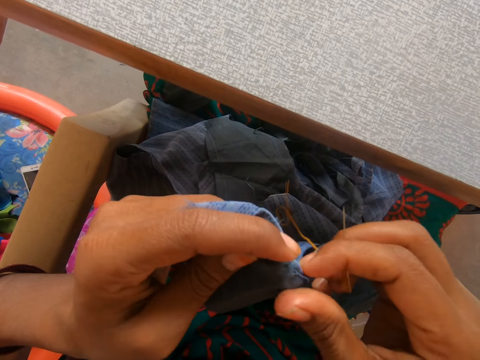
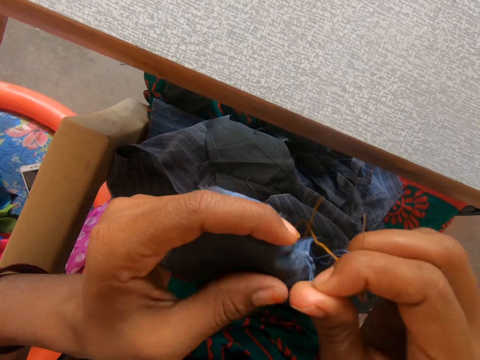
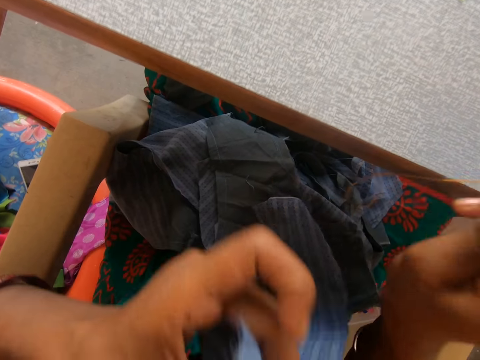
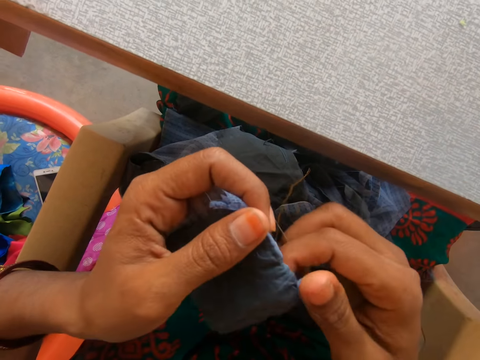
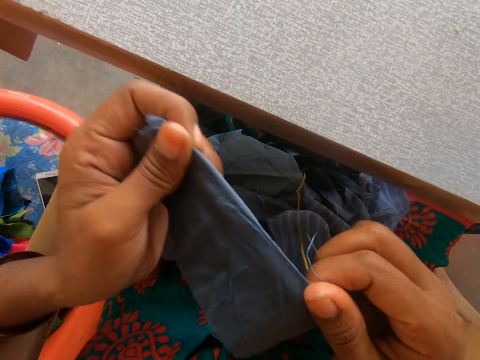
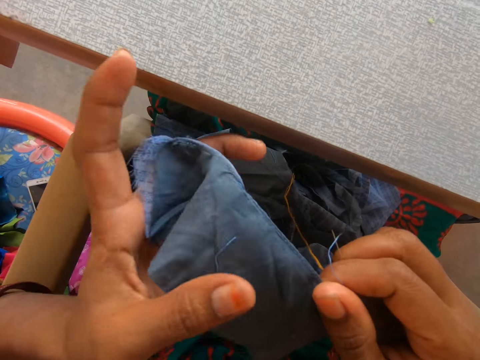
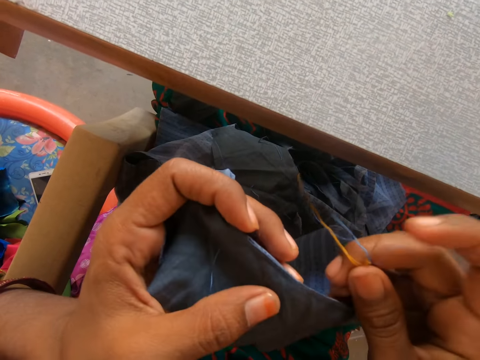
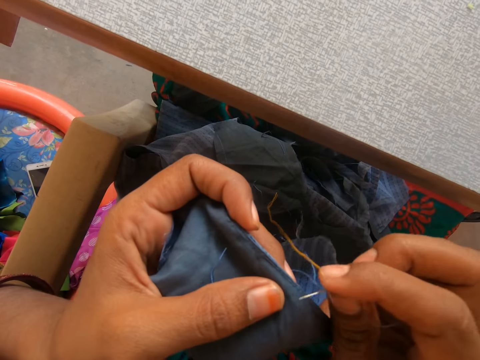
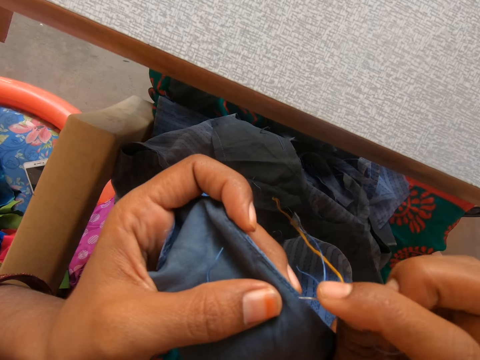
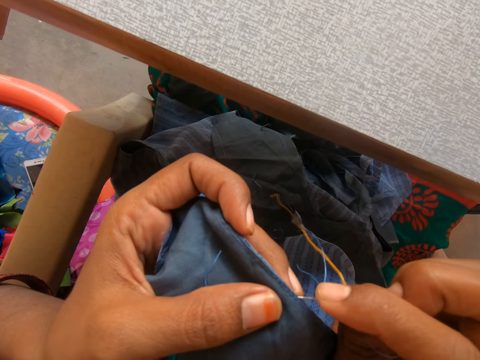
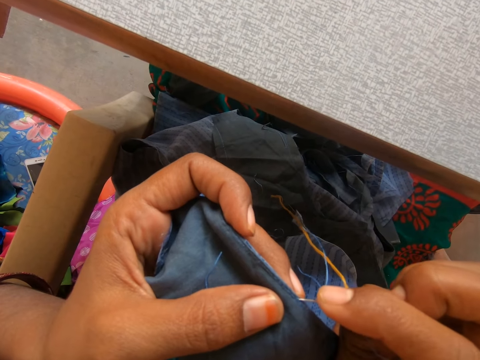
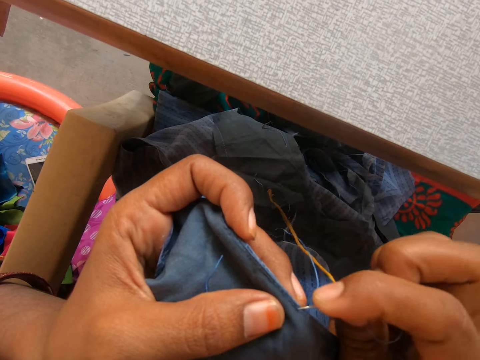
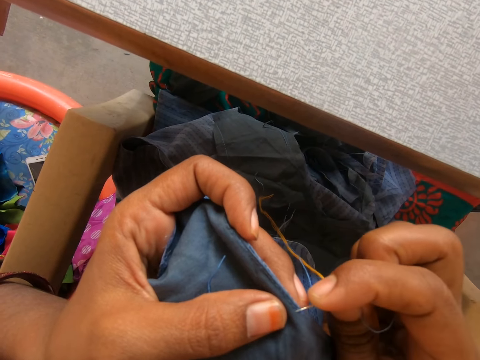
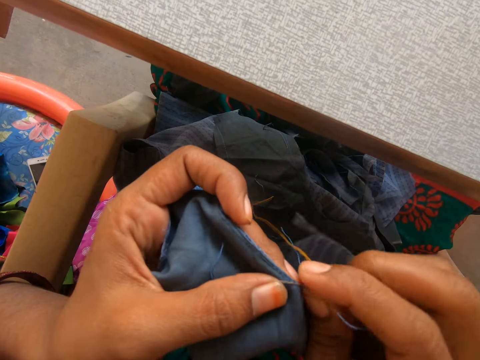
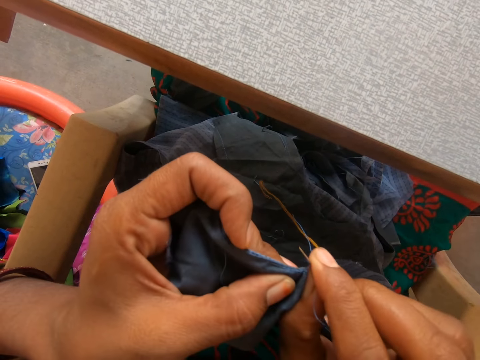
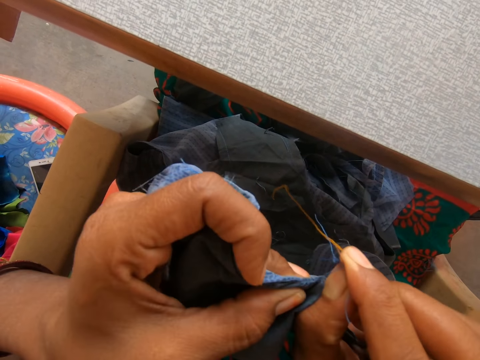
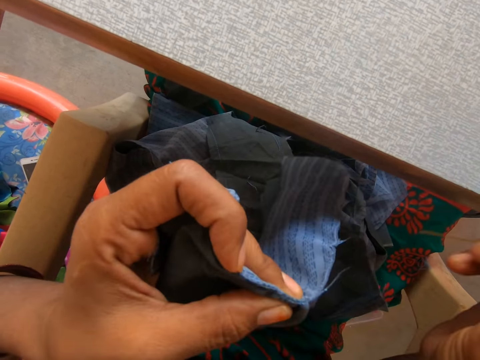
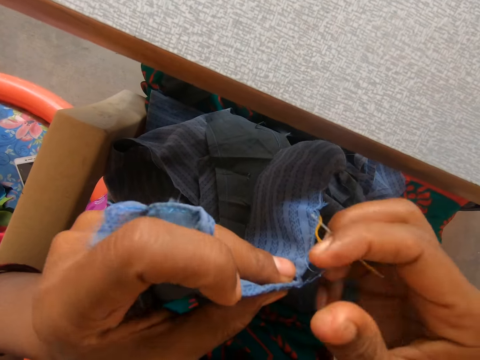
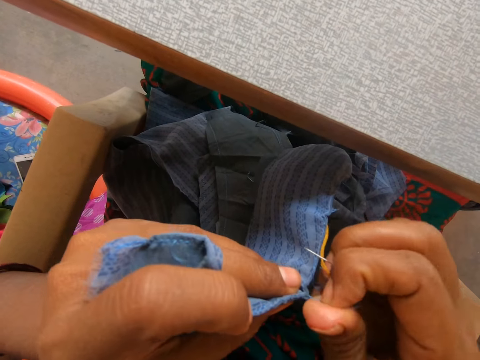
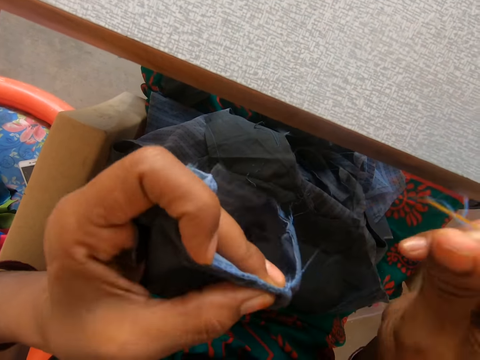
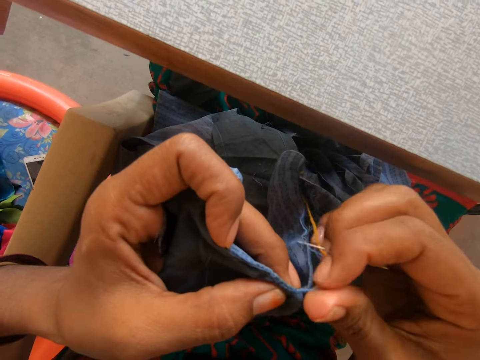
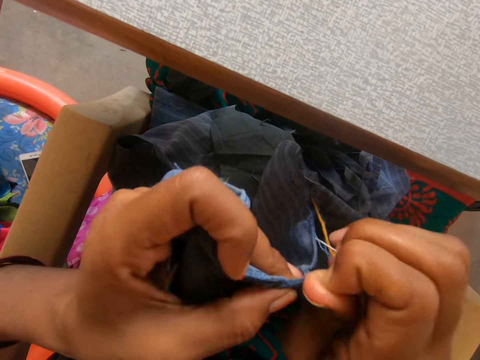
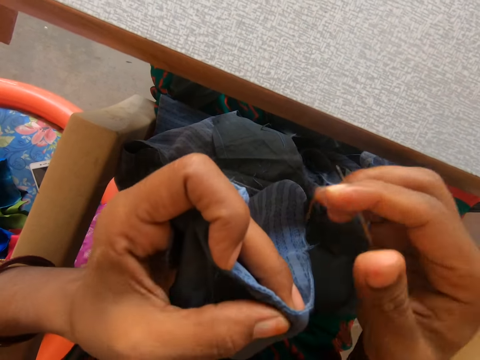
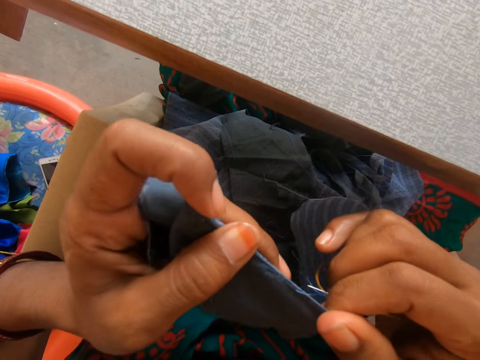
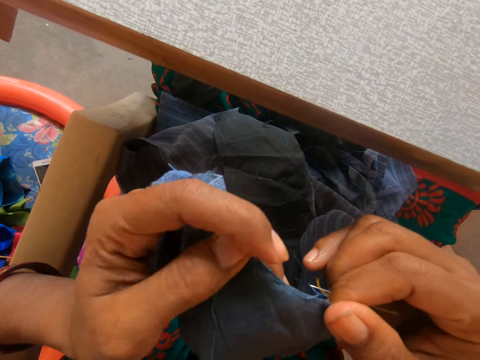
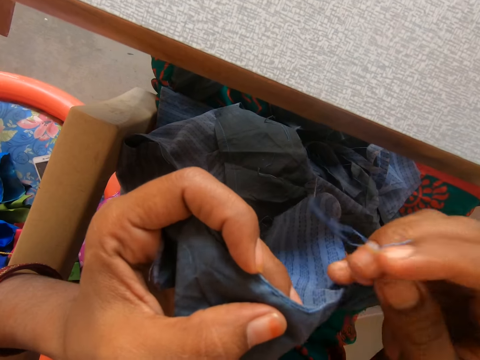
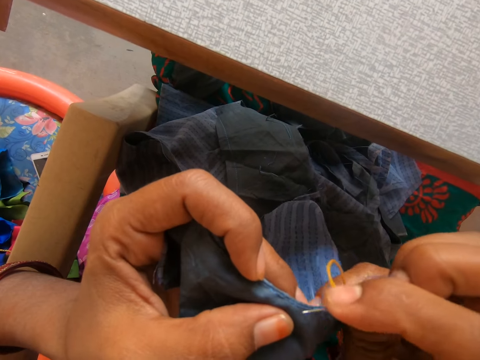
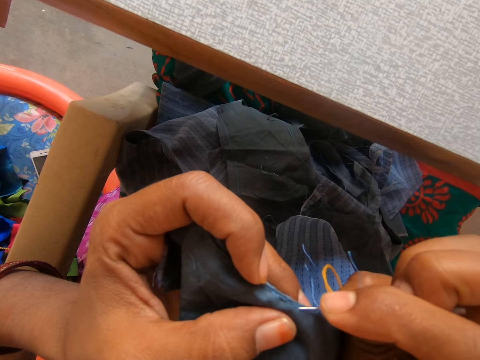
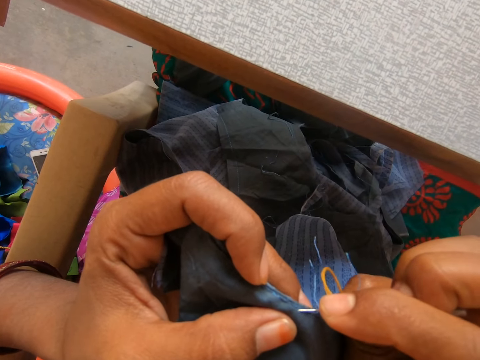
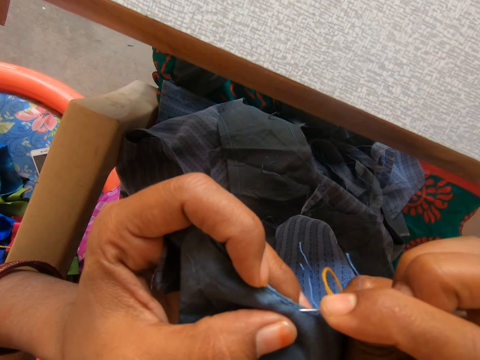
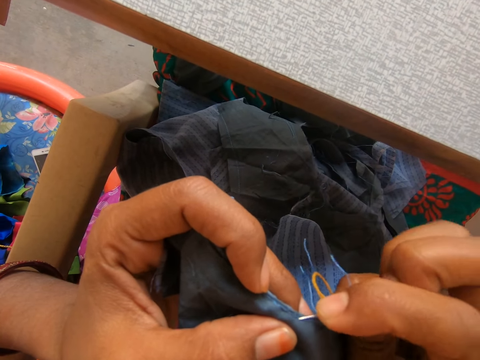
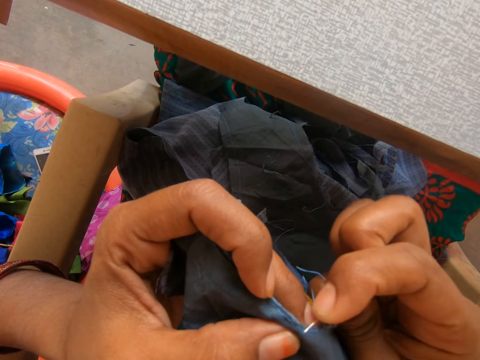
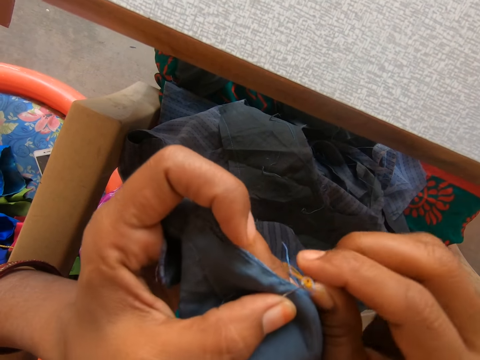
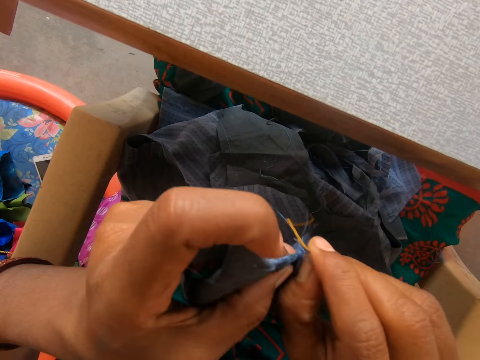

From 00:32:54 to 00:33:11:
The camera wearer rips a thread using a needle. They pull a thread on the garment. They rip a thread using the needle.

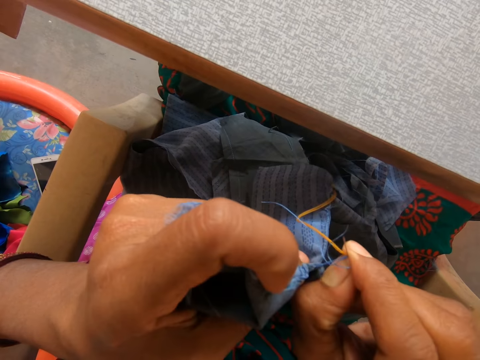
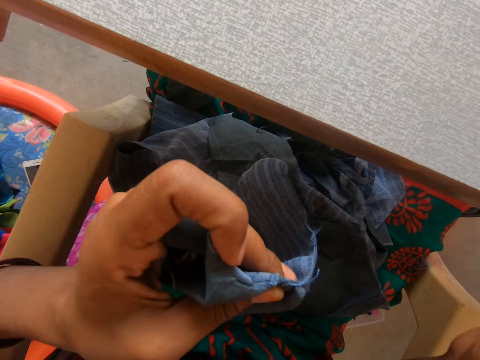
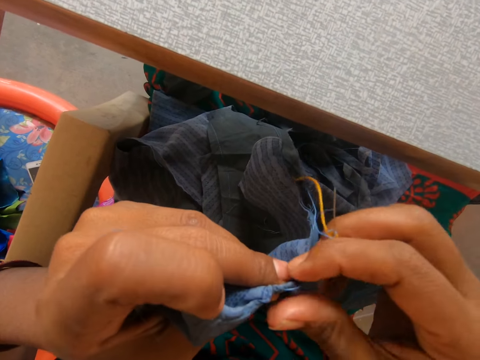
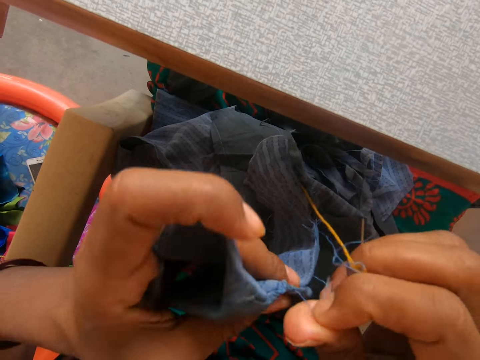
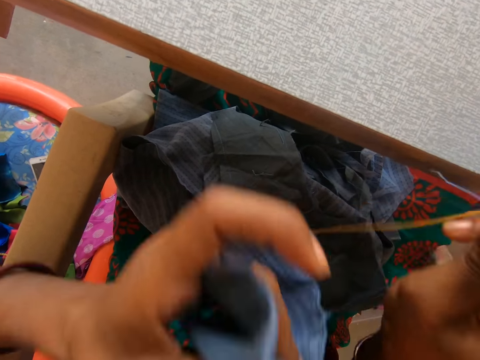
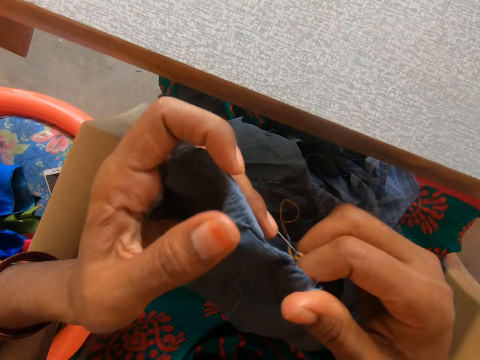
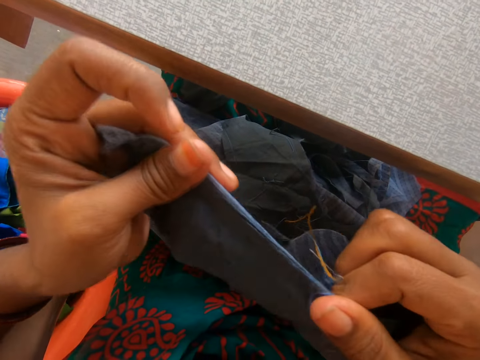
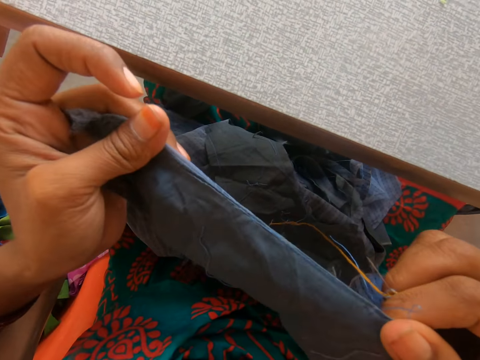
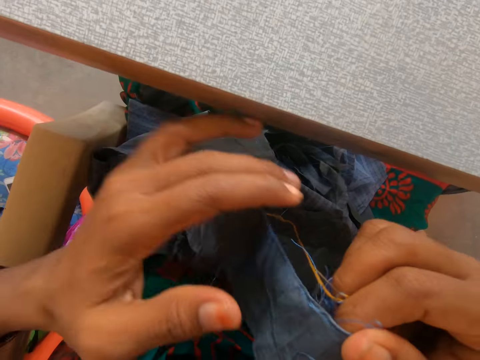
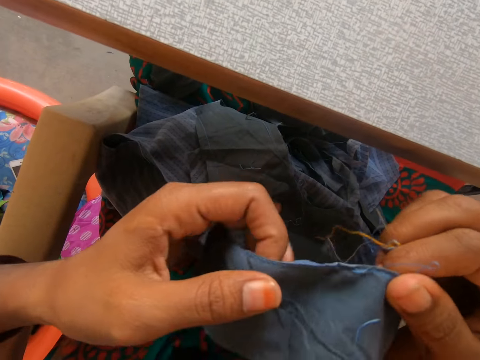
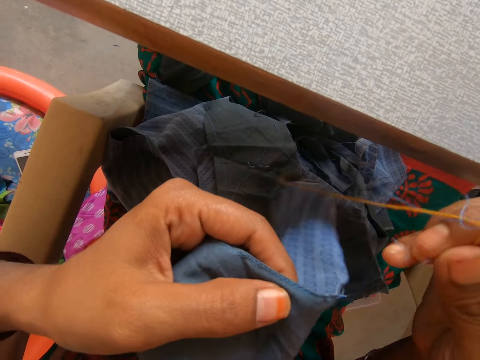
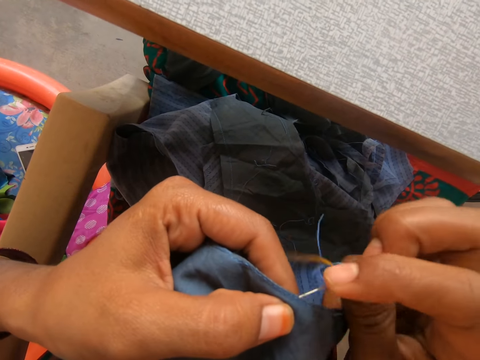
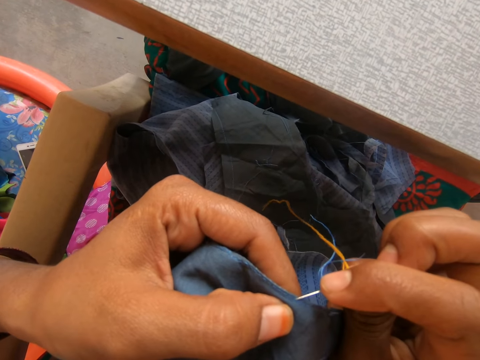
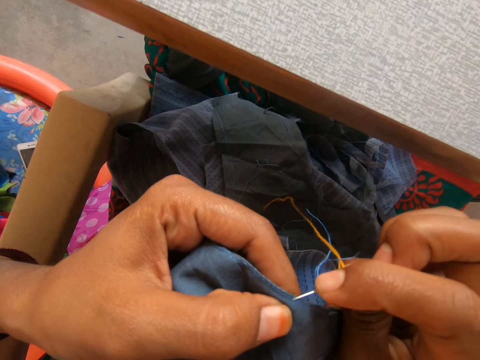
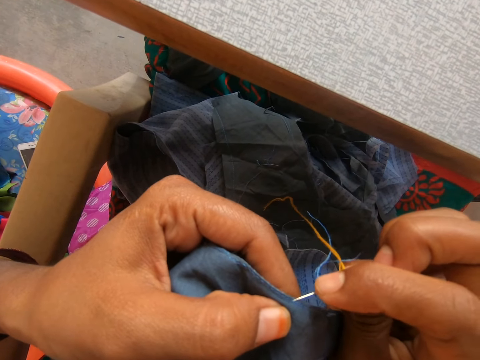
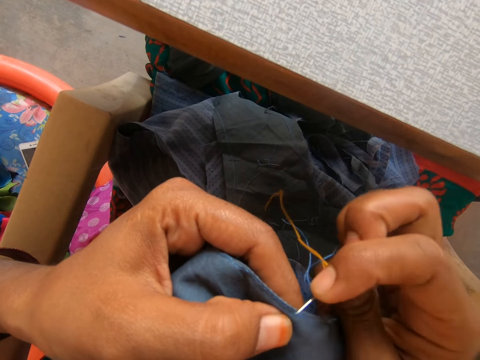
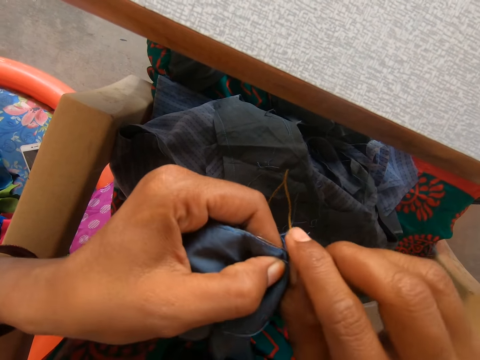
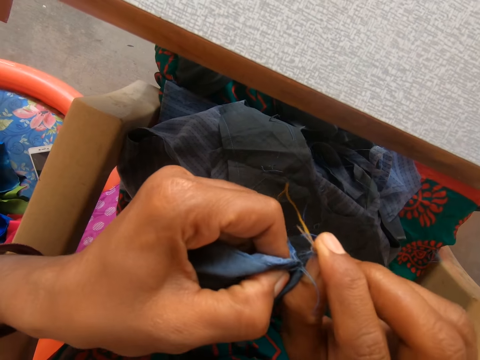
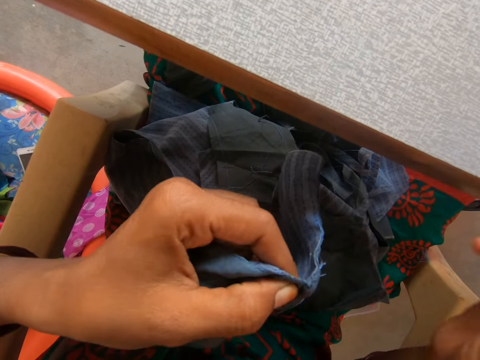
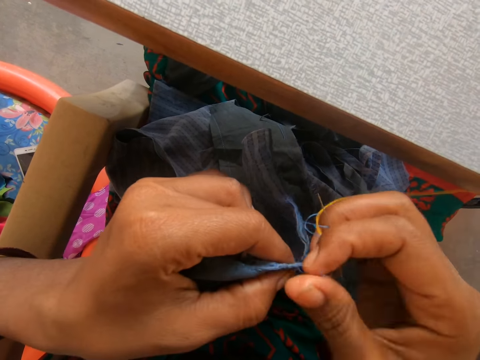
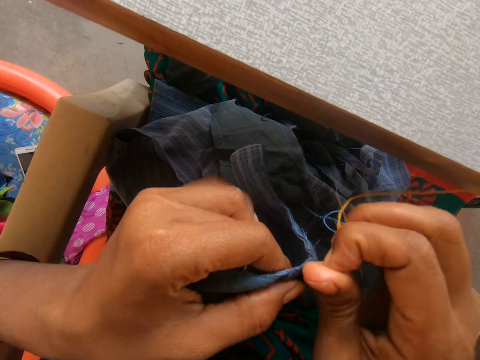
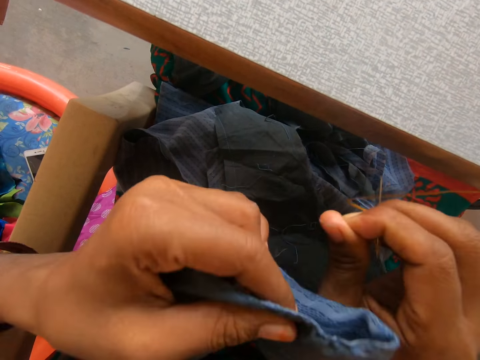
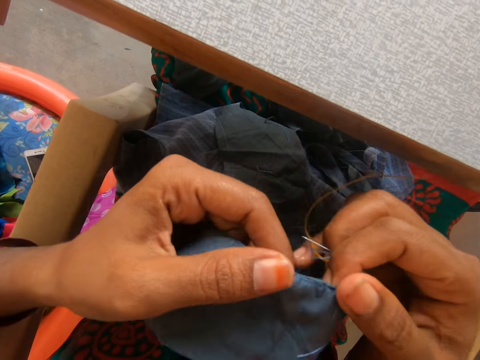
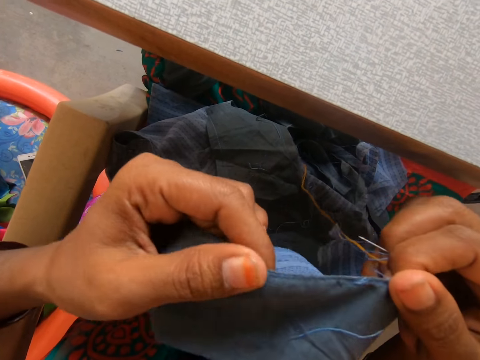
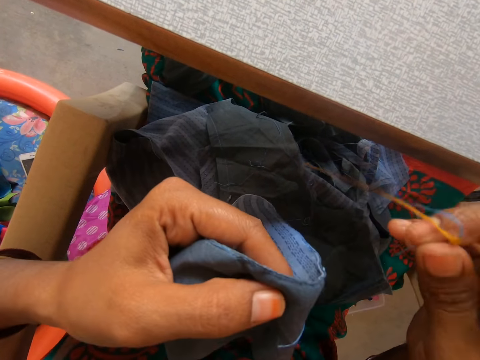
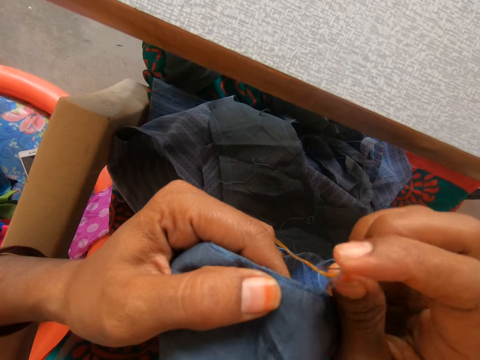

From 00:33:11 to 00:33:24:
The camera wearer pulls a thread on the garment. They stretch the garment. They rip a thread using a needle. They rip the thread using the needle again.
